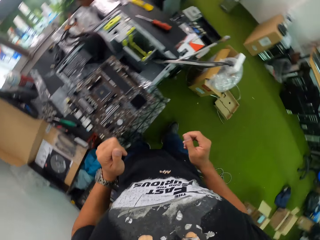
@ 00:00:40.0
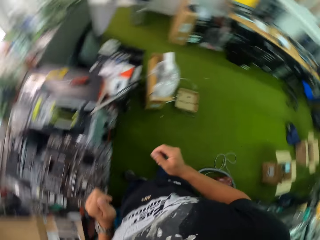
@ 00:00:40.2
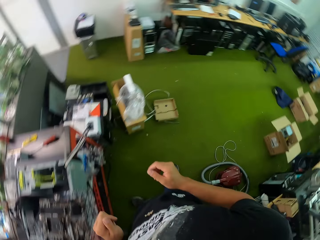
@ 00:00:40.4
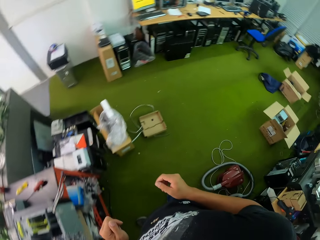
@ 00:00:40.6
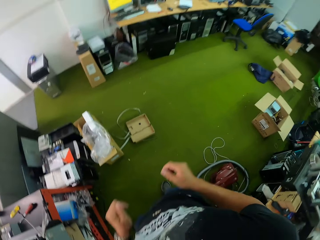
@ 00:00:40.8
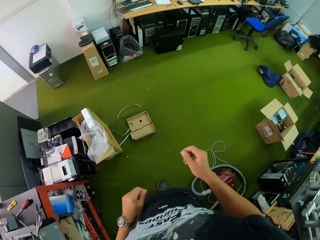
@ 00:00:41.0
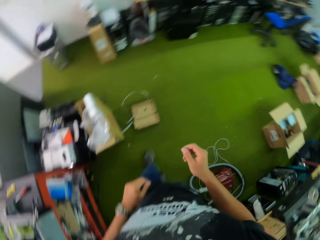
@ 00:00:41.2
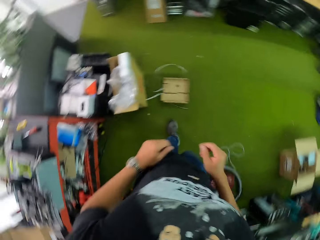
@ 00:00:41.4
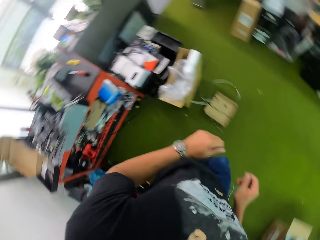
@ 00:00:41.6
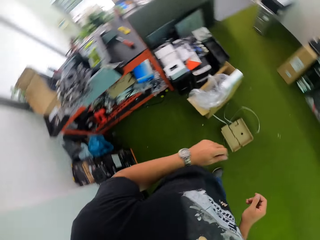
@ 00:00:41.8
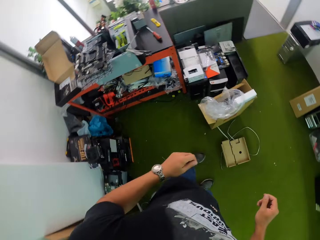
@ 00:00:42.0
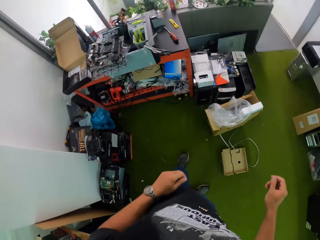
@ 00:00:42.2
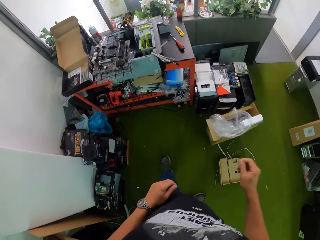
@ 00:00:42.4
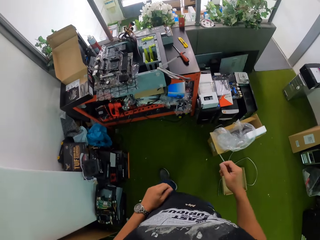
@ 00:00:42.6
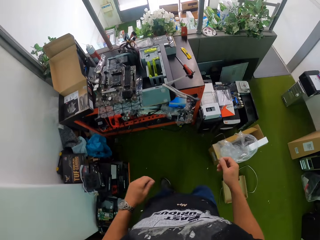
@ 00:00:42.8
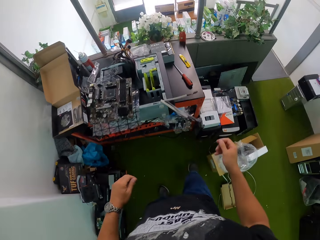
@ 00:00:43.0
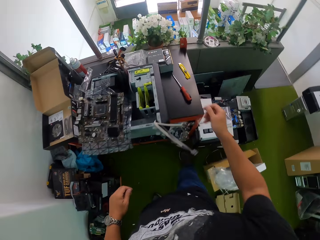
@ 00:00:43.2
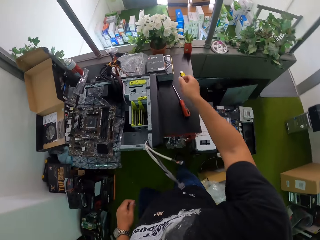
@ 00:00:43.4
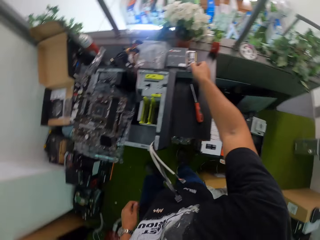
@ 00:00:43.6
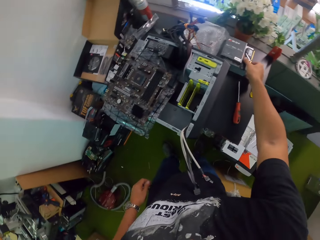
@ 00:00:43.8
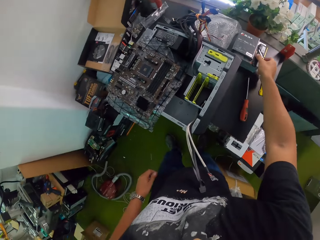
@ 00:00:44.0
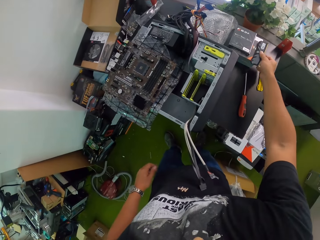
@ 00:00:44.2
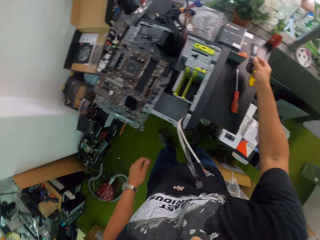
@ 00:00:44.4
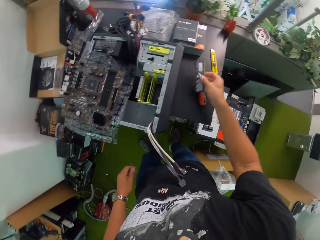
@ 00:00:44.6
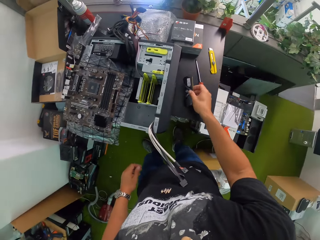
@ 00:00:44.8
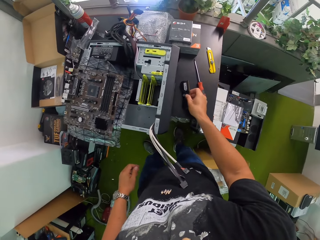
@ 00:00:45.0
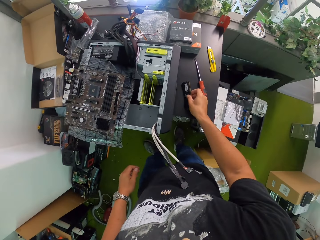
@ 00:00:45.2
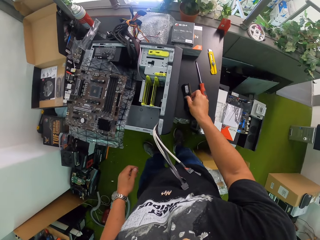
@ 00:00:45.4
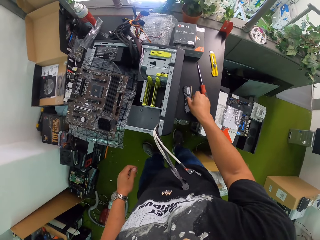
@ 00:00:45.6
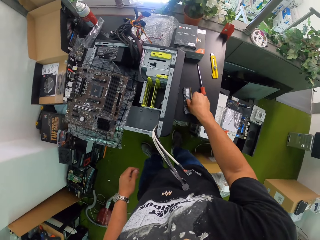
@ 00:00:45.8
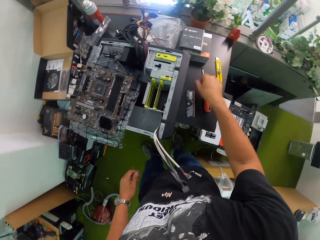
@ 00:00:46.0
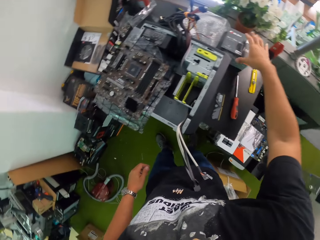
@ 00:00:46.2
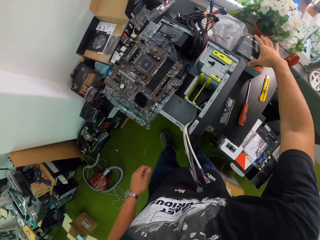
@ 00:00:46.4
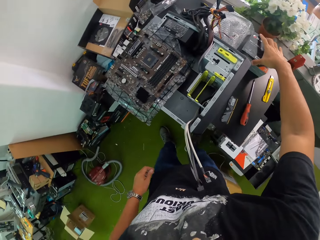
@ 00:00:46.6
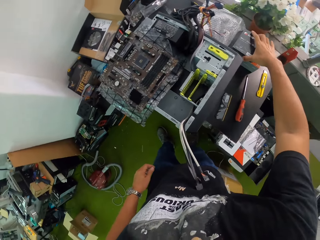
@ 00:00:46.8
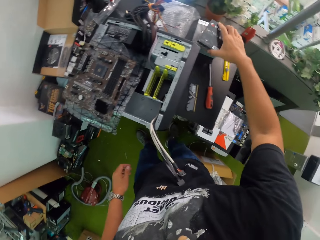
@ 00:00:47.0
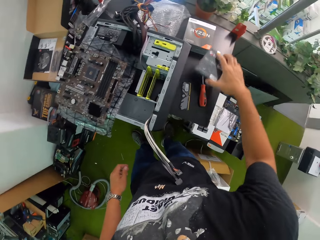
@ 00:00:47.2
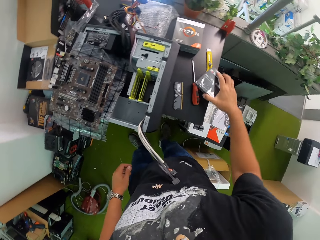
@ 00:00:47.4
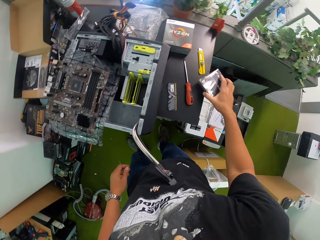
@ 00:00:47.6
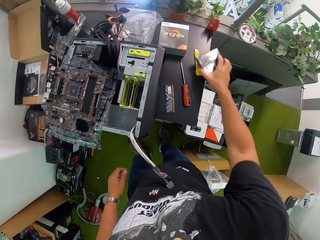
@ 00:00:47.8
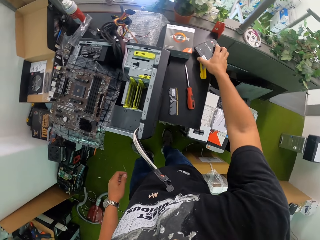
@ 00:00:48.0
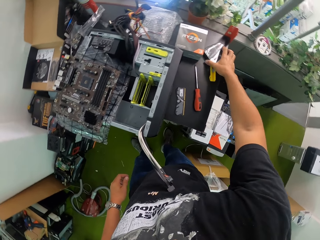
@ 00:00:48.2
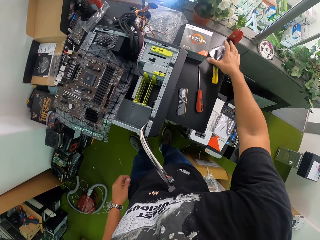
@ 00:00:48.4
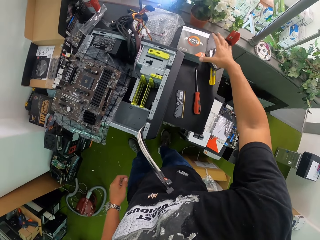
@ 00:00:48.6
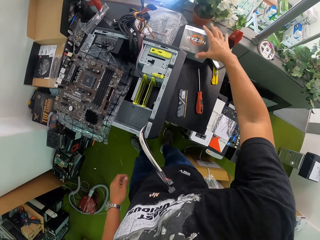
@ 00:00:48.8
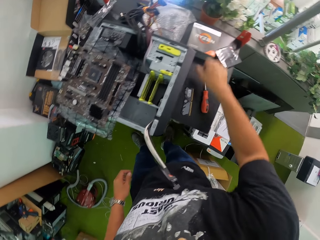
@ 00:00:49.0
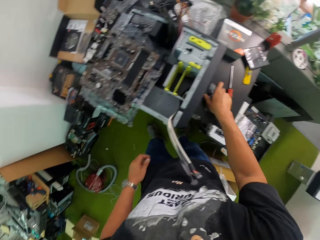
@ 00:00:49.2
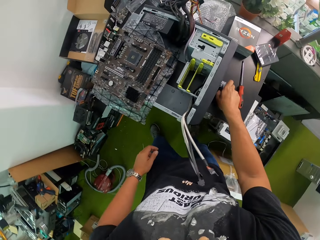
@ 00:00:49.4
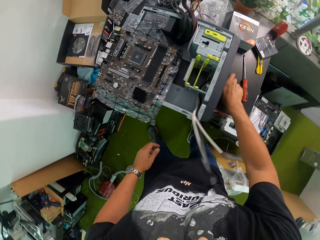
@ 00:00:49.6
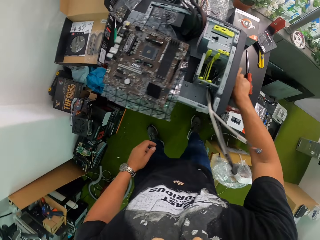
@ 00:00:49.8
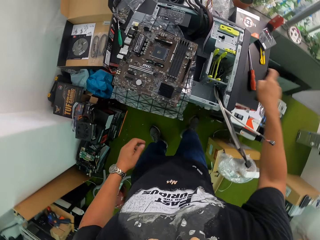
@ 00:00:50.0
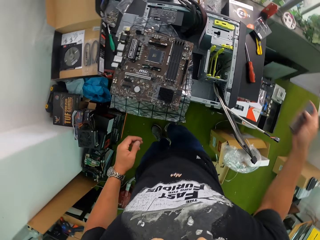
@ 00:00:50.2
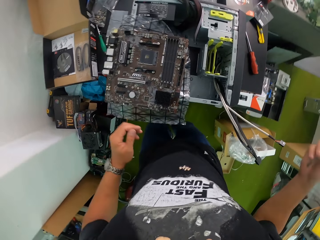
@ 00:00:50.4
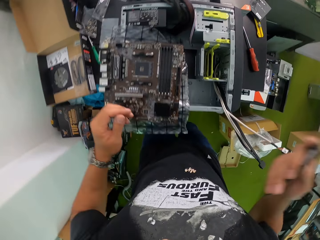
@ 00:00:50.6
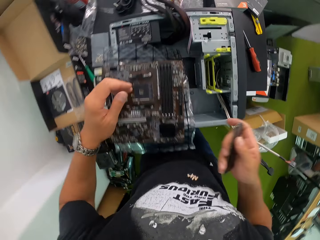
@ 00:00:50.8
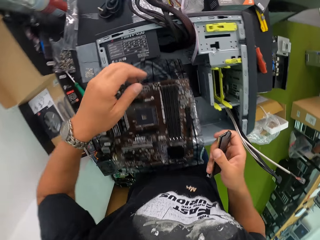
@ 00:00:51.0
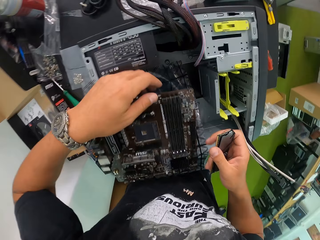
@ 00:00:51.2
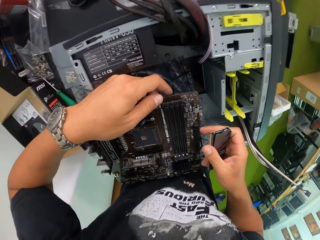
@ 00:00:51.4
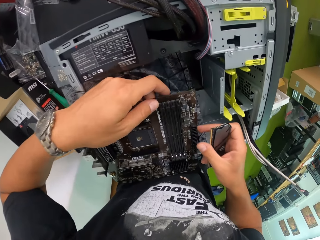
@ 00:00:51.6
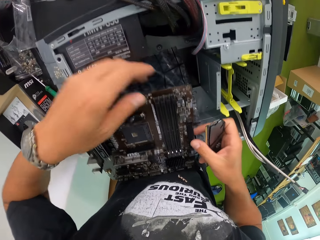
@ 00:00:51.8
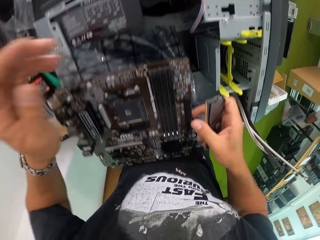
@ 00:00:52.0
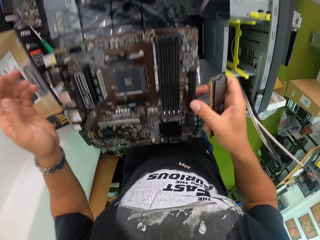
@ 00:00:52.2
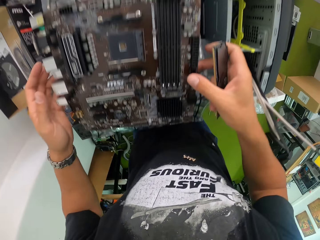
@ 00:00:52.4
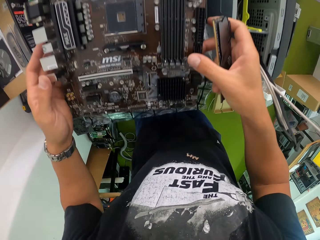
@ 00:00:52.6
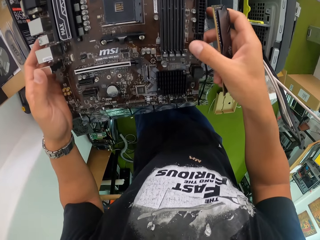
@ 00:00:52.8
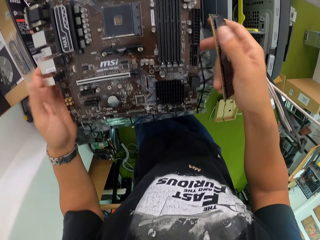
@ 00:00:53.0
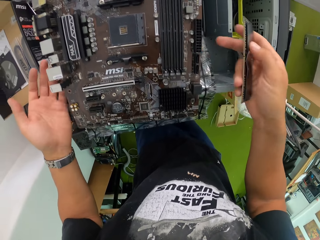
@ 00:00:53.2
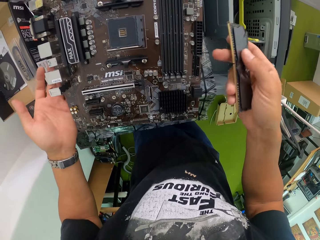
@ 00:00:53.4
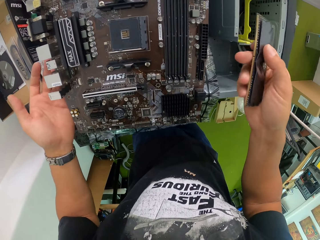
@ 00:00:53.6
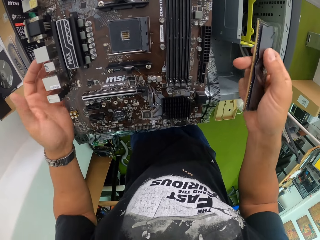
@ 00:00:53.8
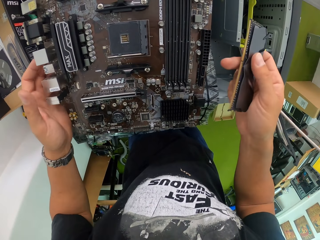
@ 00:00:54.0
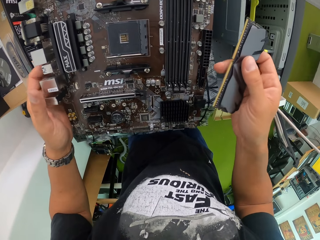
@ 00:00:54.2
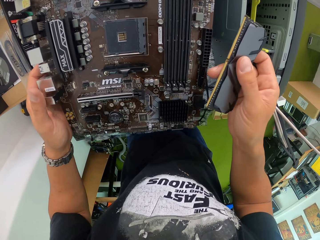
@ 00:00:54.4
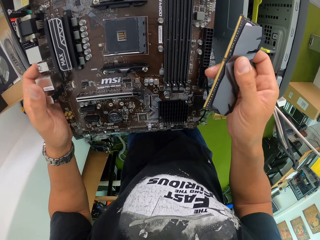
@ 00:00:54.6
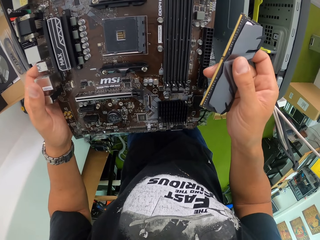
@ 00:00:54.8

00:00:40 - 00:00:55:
The camera wearer walks towards a second table. He turns to the first table. He picks up a part of the motherboard from a pack on the table with his right hand. He drops the part of the motherboard on the table with his right hand. He picks up a pack from the pack on the table with his right hand. He drops the pack on the table with his right hand. He picks up the part of the motherboard from the table with his right hand. He touches the motherboard. He holds the motherboard with both hands. He holds the motherboard with his right hand.

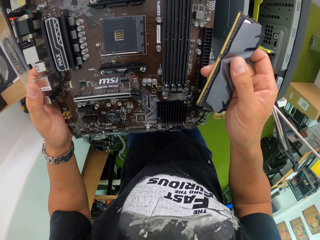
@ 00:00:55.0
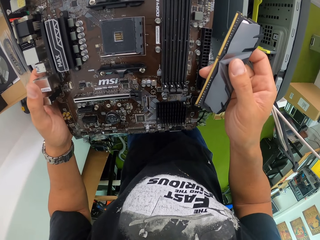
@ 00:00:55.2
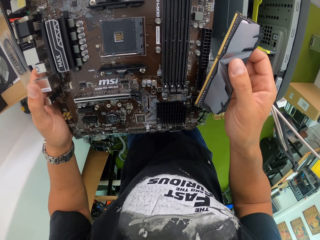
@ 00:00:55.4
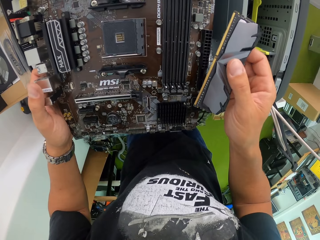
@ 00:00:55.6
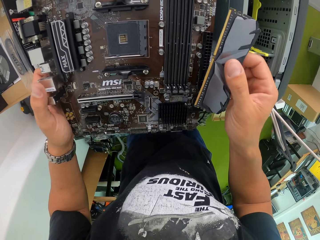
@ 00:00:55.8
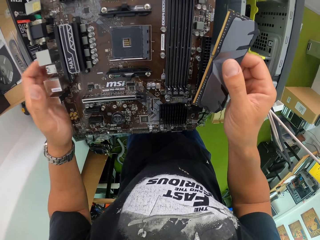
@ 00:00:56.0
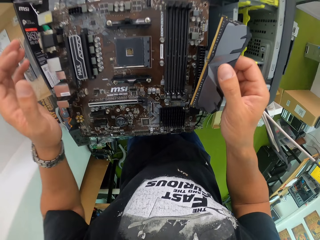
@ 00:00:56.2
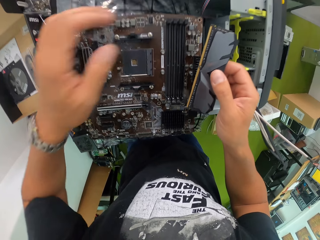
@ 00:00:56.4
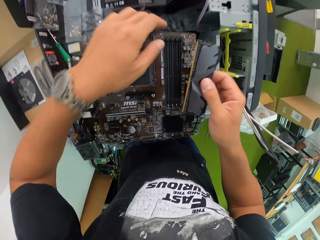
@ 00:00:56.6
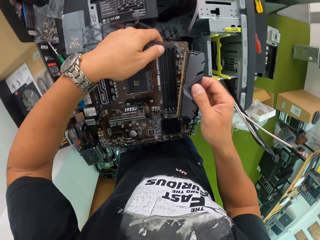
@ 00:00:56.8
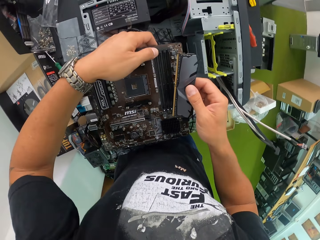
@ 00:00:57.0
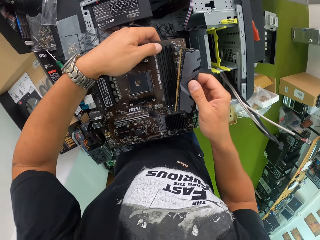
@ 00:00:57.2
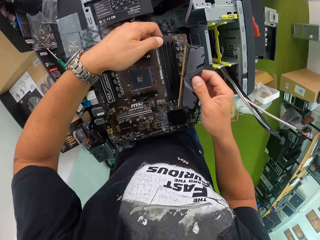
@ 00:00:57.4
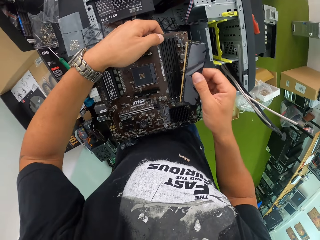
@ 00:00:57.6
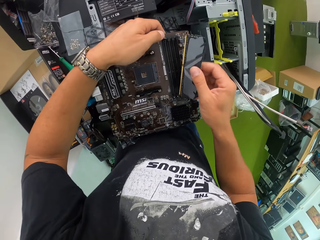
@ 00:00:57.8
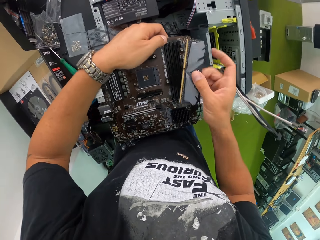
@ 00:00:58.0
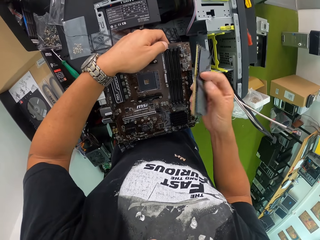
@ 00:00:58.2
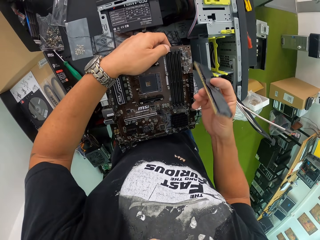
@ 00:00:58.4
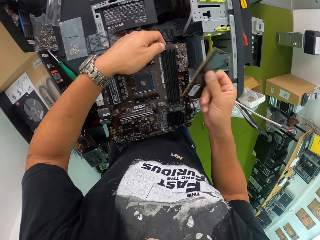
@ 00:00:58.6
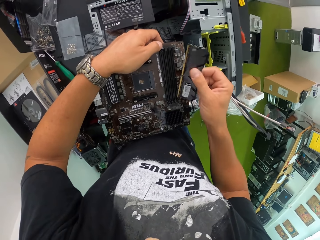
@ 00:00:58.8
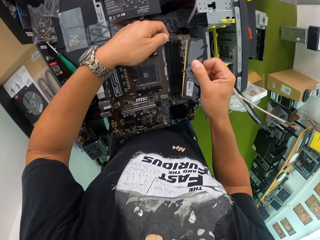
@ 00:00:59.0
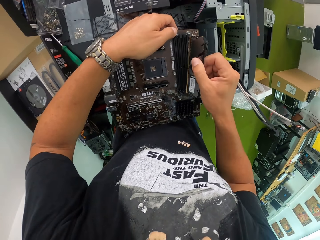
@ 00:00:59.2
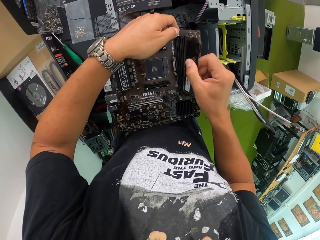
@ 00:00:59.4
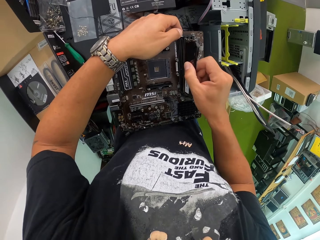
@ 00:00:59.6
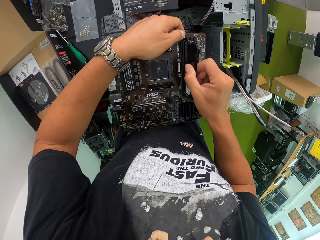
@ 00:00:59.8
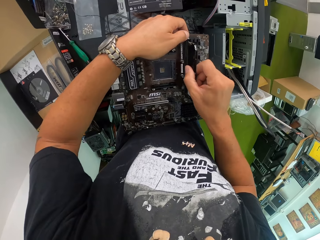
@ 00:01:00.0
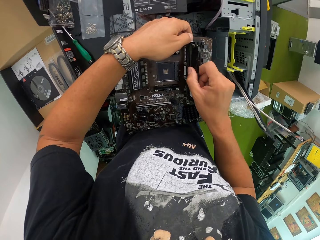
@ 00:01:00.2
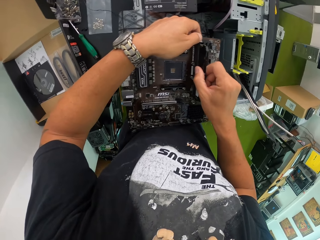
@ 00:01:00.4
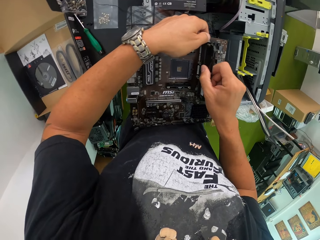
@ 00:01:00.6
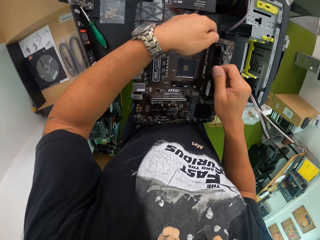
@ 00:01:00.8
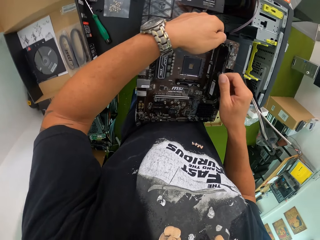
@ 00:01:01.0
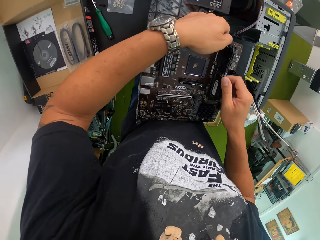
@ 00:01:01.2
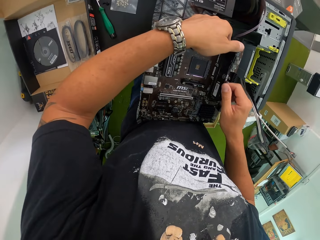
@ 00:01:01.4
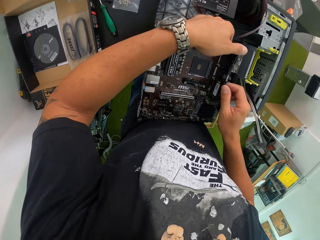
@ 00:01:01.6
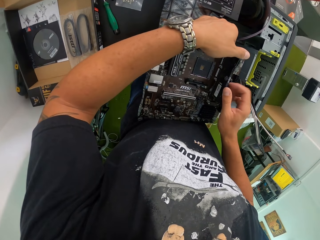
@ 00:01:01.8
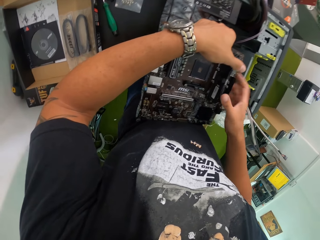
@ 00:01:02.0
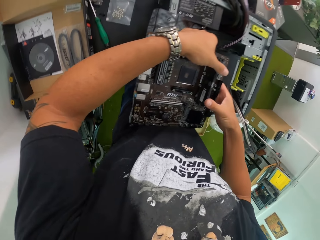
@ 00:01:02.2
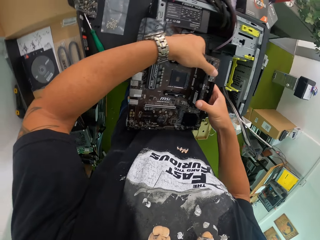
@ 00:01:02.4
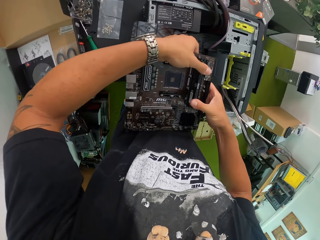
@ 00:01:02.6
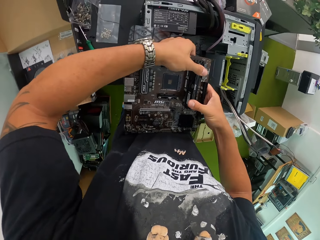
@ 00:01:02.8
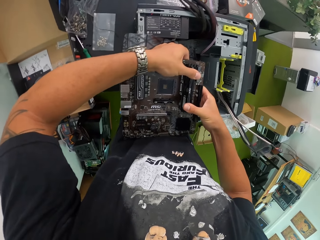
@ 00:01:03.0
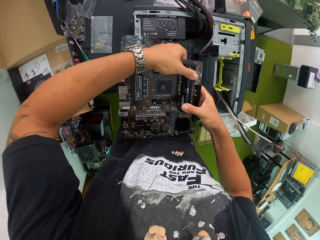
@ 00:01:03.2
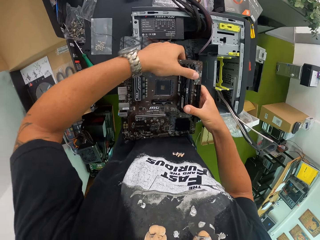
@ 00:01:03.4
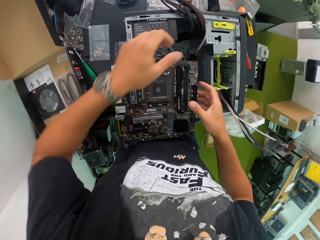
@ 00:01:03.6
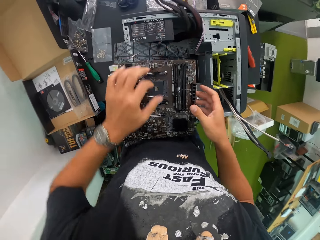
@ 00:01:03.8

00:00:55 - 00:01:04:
The camera wearer holds the motherboard with his left hand. He turns the part of the motherboard in his right hand. He fixes the part of the motherboard to the motherboard with his right hand.
